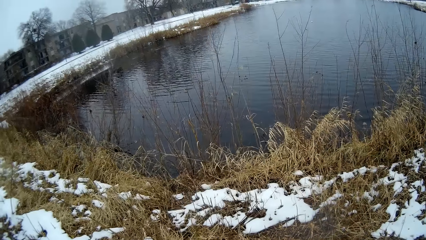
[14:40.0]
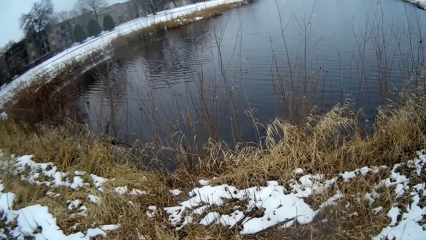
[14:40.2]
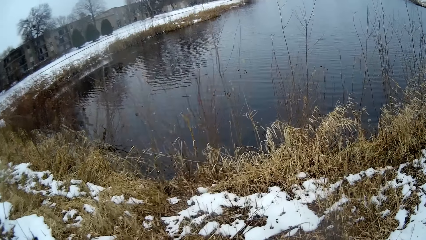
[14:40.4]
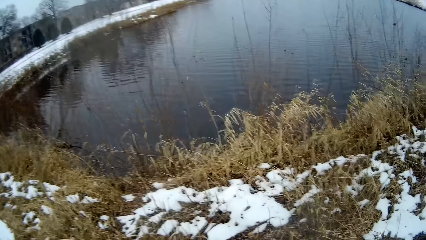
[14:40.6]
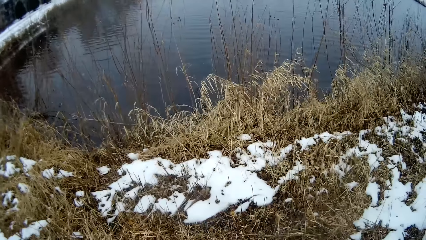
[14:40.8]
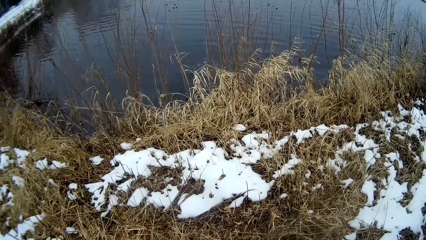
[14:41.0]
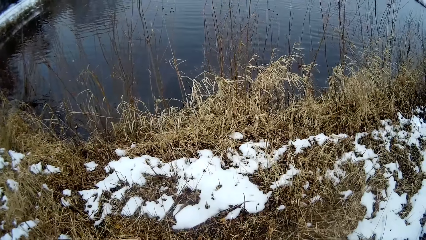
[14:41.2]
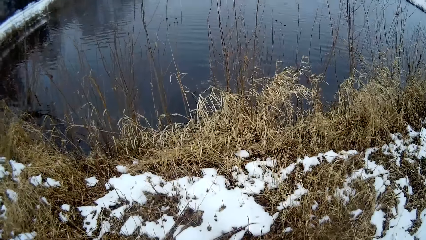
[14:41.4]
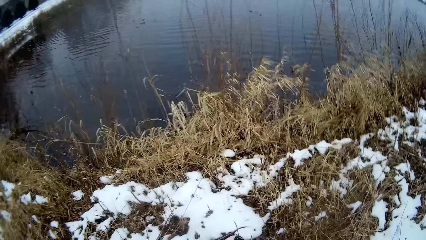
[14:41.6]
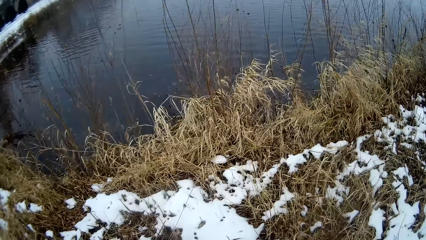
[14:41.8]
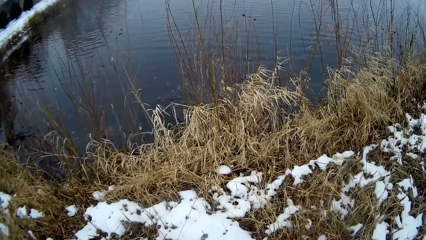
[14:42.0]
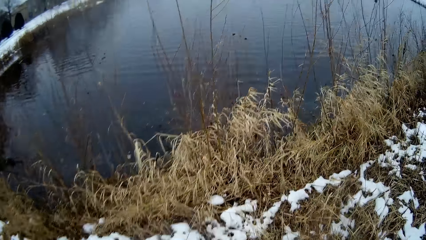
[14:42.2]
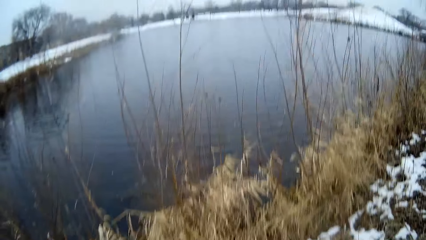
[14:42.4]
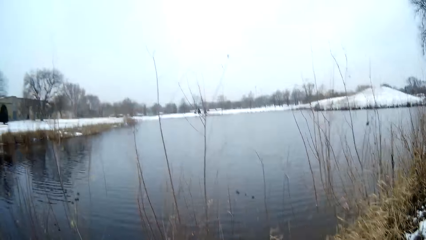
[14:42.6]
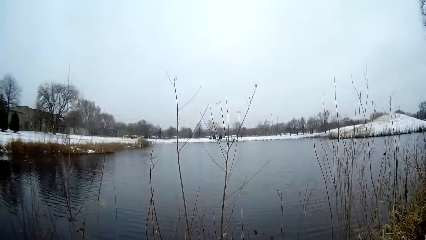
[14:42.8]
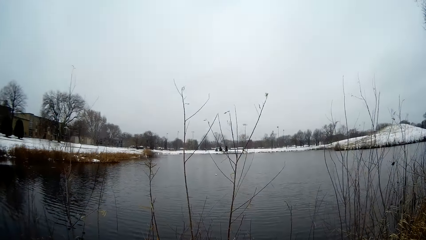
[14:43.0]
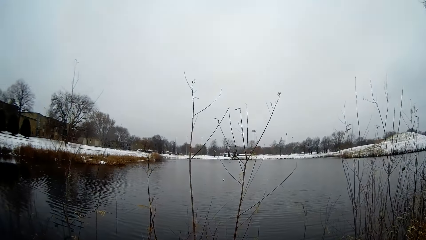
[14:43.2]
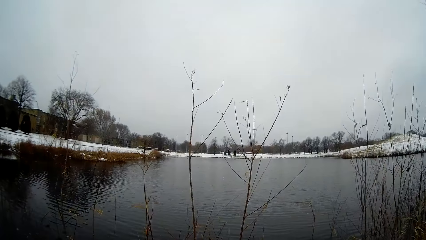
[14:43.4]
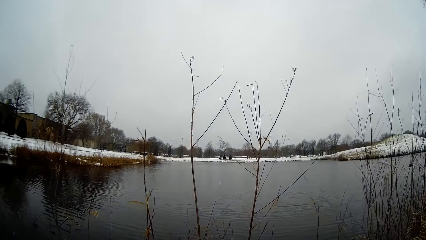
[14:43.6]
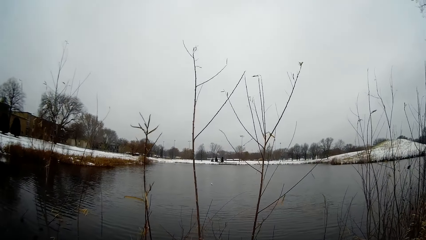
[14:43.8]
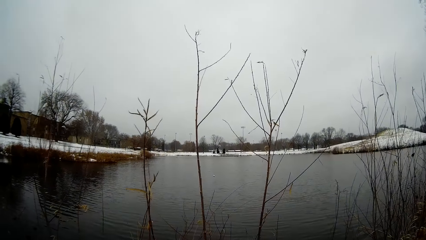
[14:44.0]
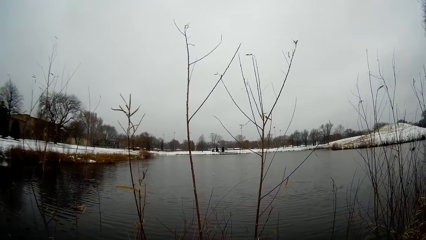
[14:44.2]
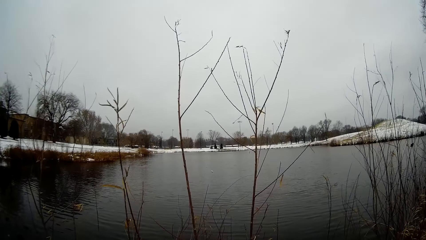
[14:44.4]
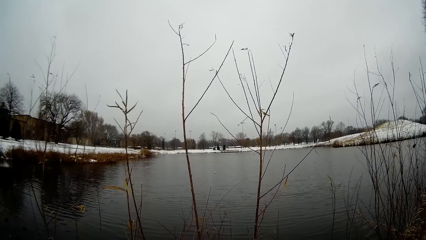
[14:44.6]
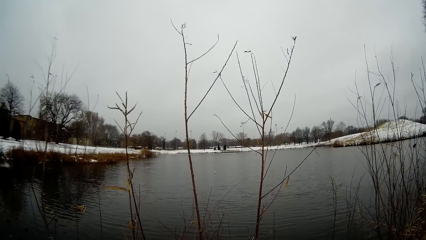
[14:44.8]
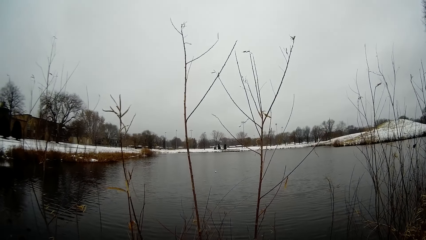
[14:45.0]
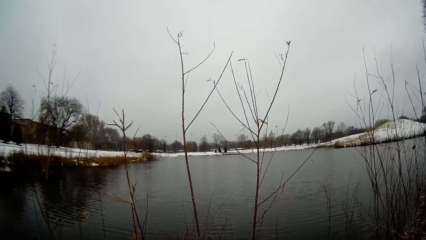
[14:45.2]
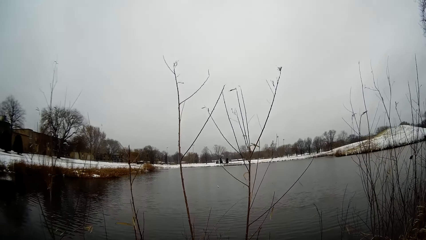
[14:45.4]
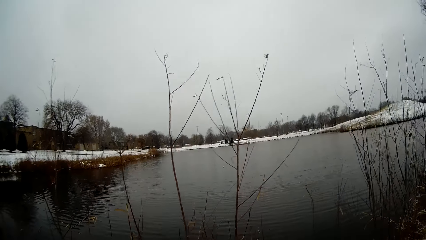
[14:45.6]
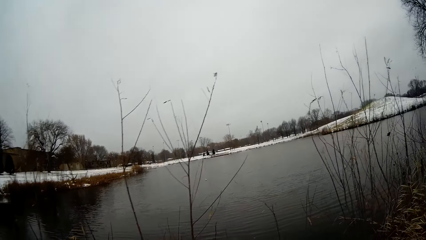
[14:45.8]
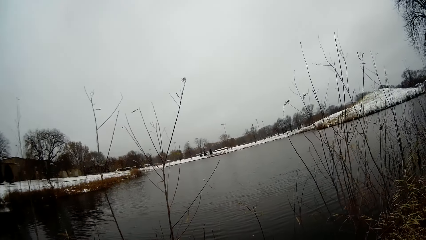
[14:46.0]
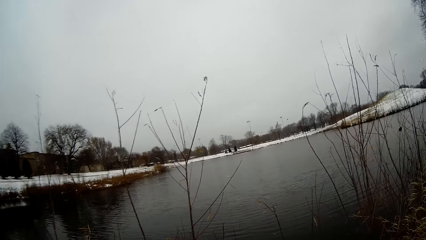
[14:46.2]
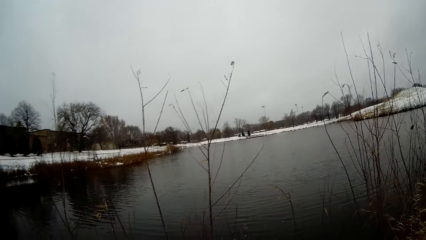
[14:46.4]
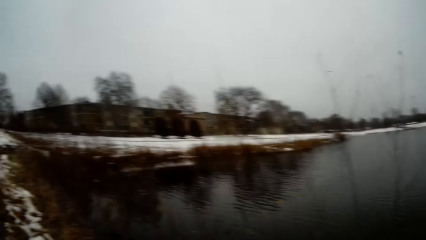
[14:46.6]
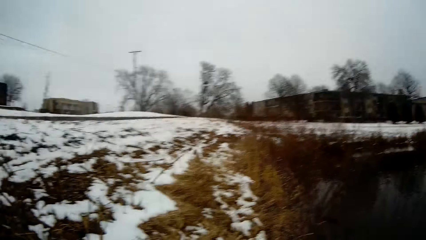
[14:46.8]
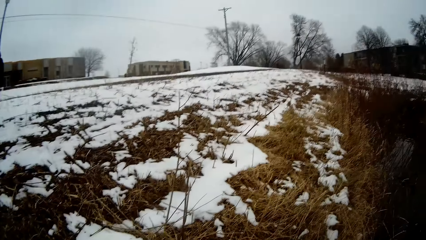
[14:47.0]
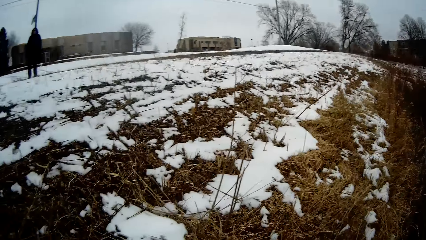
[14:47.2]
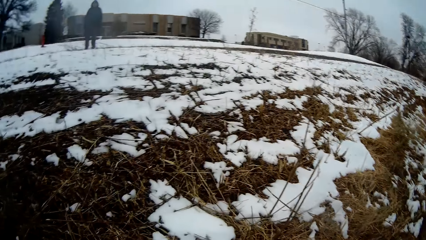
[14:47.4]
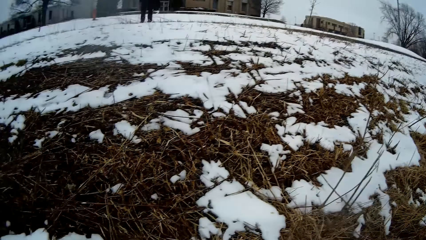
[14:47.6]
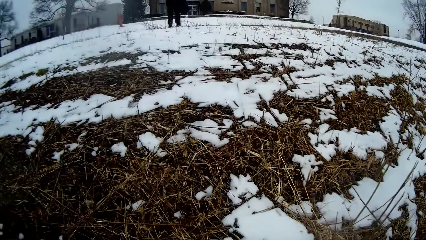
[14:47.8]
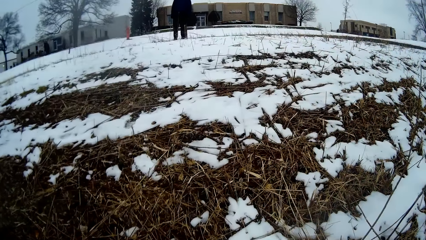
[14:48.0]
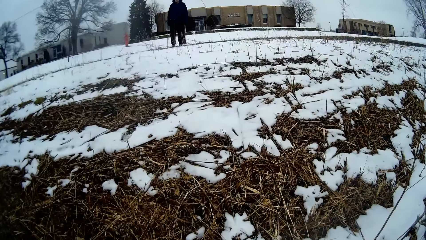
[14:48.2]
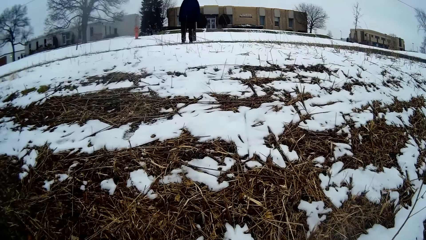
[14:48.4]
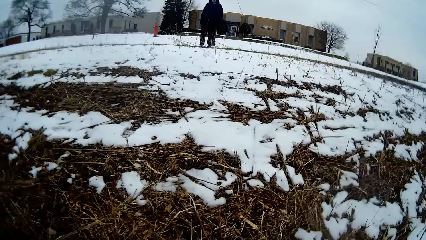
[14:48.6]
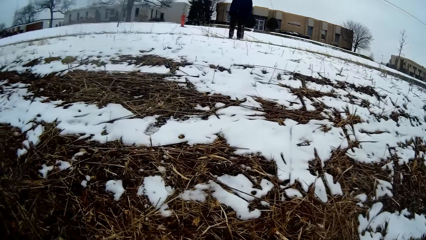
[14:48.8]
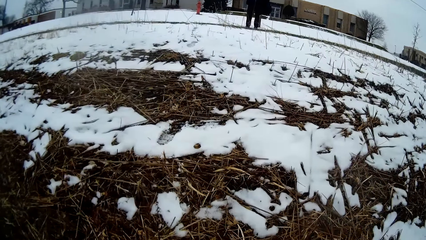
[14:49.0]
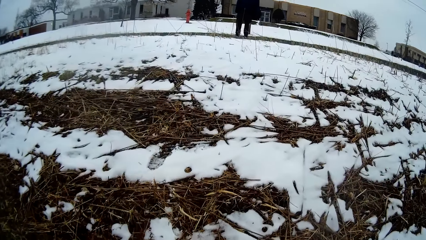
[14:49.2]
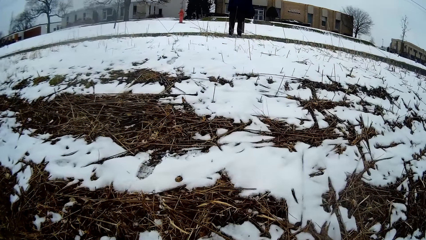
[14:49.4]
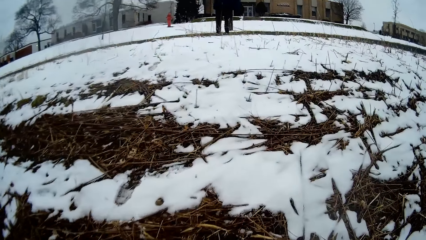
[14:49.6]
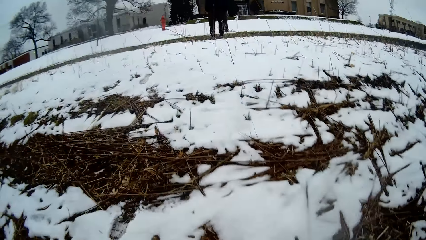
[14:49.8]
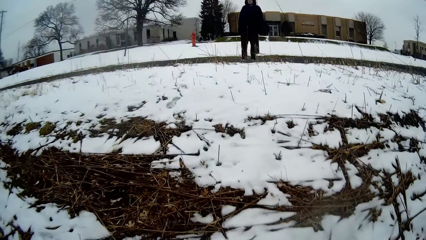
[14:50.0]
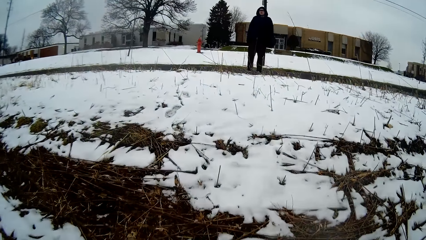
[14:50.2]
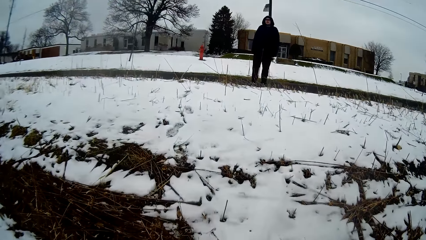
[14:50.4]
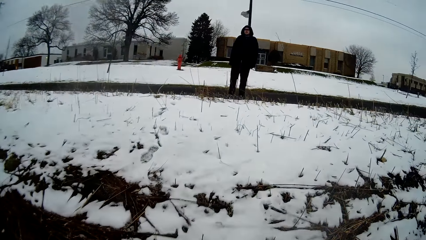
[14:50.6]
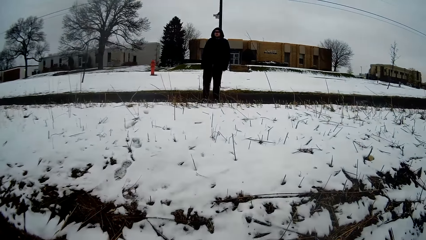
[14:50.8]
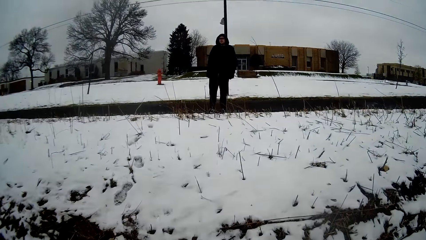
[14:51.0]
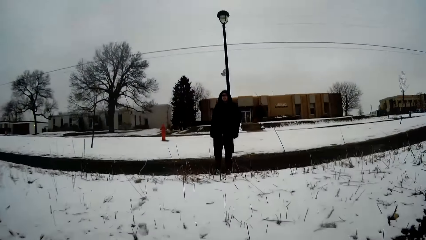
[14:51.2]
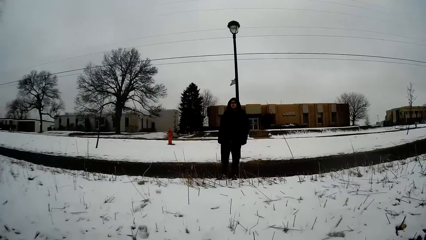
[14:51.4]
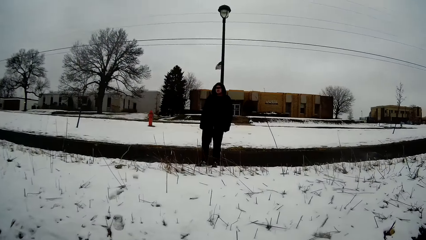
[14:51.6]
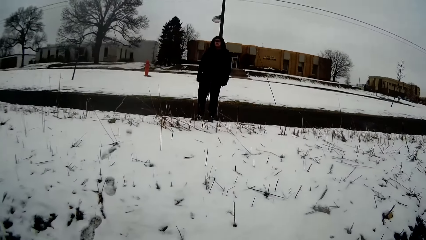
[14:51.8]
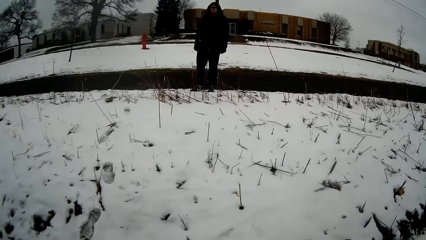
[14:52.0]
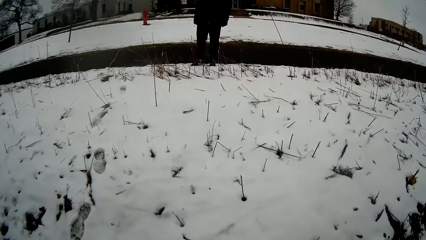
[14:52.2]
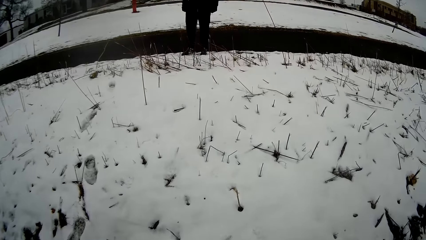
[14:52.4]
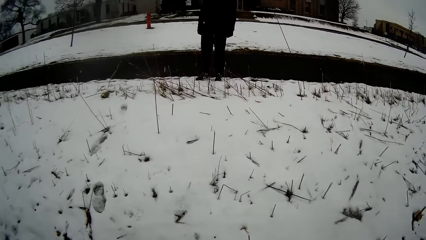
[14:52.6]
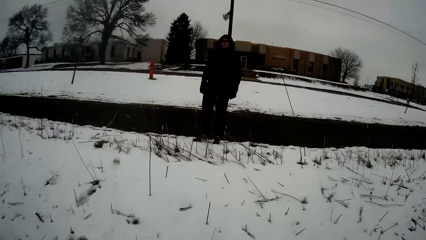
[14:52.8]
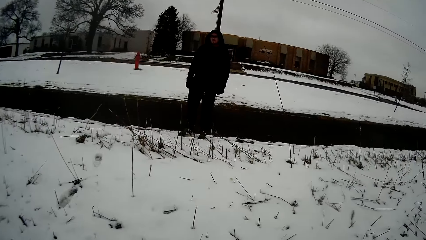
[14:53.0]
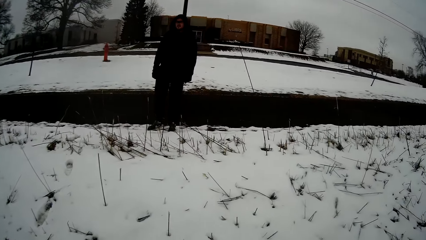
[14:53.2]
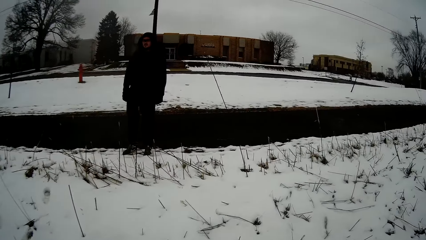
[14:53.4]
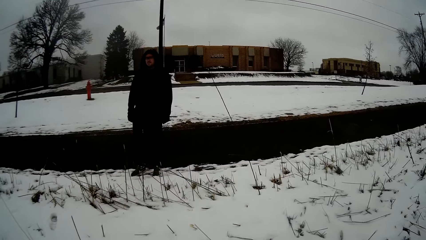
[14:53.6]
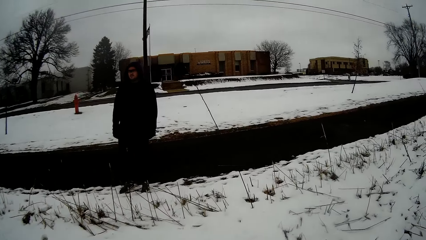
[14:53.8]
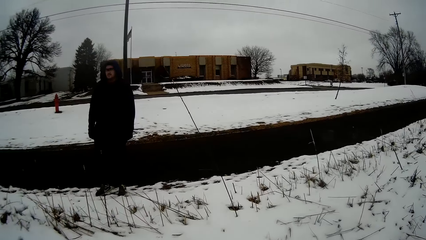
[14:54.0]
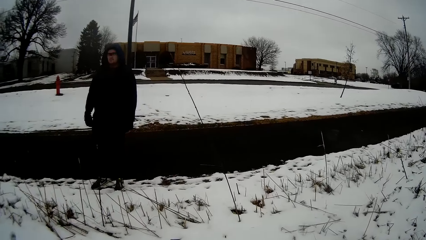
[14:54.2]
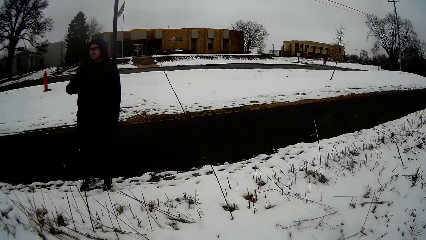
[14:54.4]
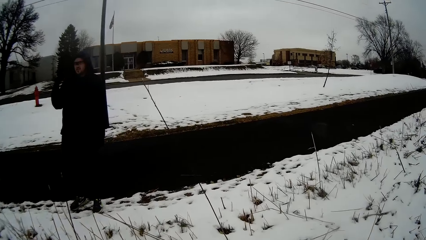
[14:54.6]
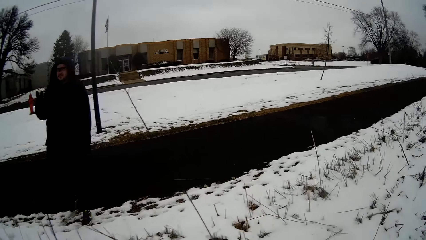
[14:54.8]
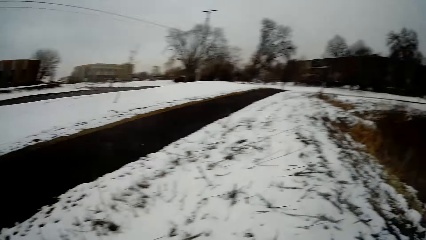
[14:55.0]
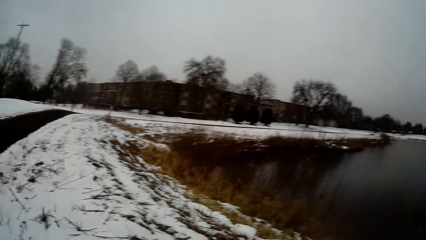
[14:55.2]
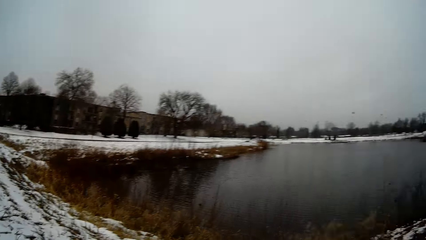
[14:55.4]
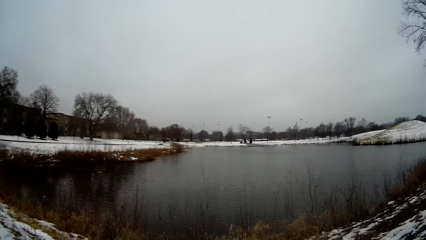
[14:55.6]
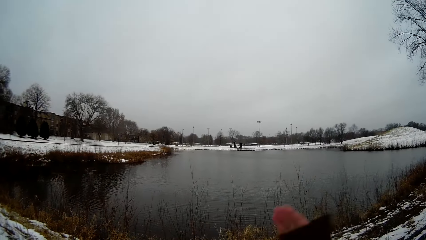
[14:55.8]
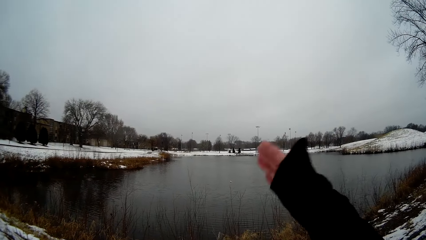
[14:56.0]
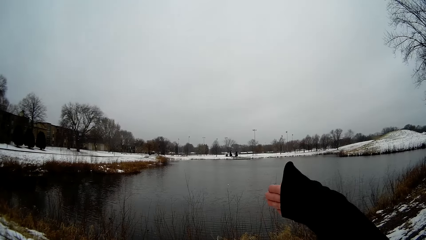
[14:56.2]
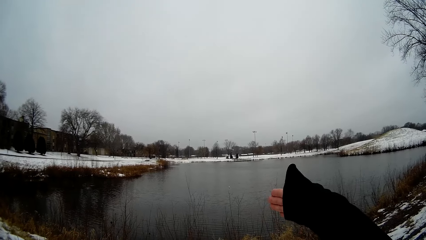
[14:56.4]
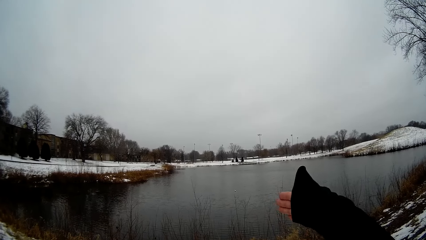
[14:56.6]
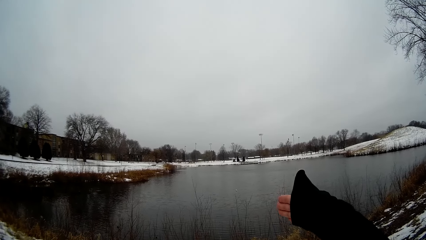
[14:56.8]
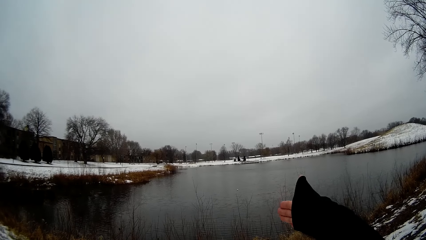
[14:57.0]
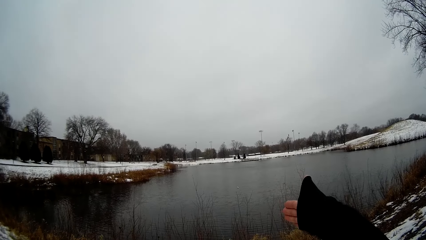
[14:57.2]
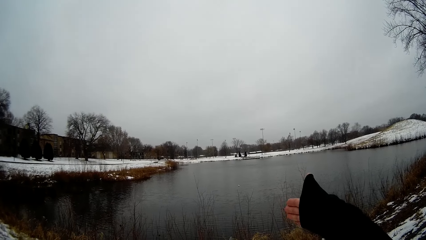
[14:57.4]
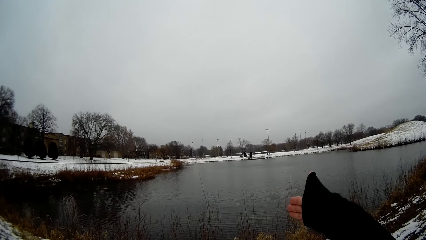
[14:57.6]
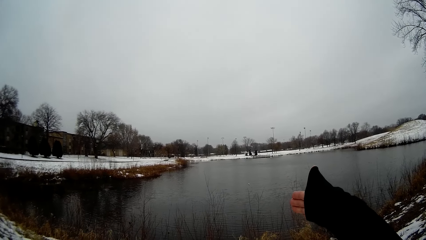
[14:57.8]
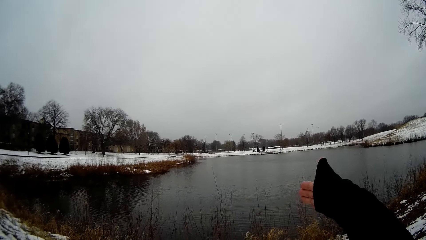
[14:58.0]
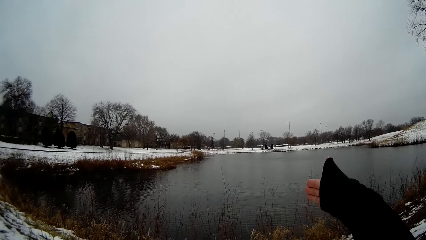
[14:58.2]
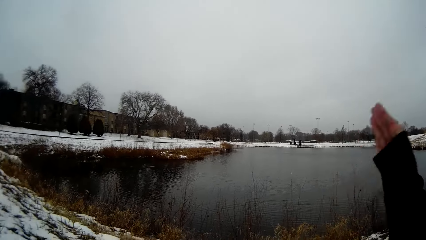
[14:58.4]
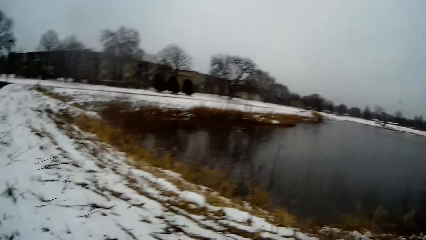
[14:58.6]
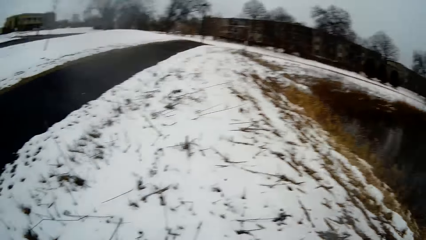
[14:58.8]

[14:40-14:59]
The camera wearer looks around. They walk around. A person converses with the camera wearer. The camera wearer walks around. They look around. They point at something. They look around.
